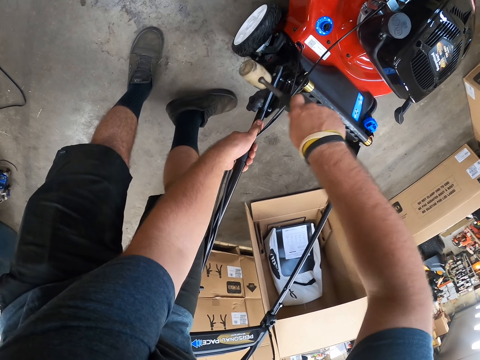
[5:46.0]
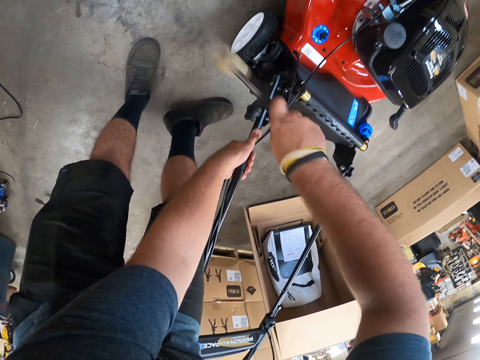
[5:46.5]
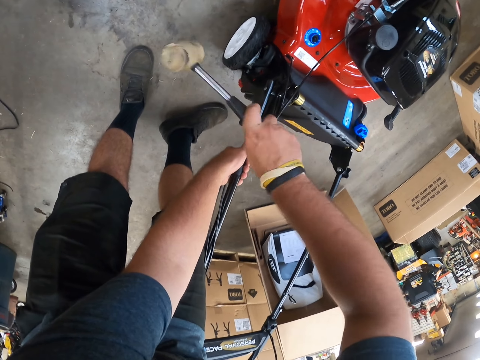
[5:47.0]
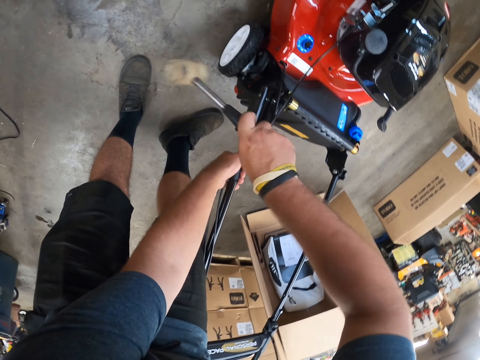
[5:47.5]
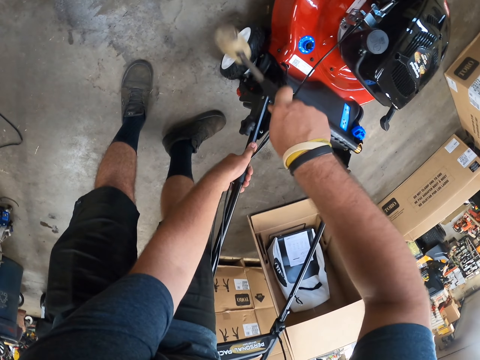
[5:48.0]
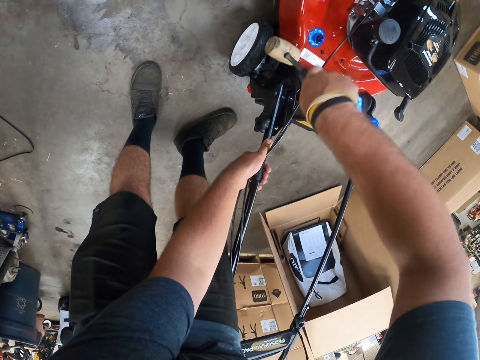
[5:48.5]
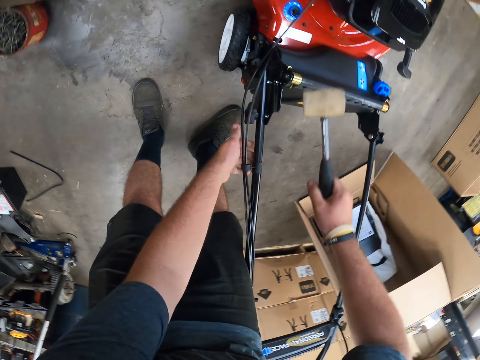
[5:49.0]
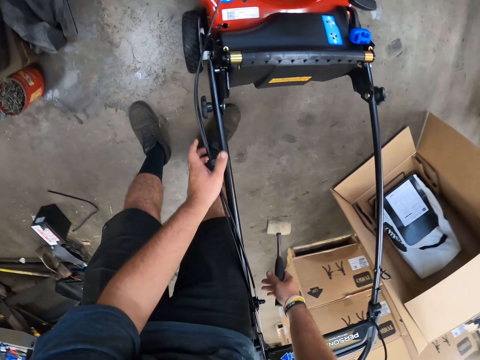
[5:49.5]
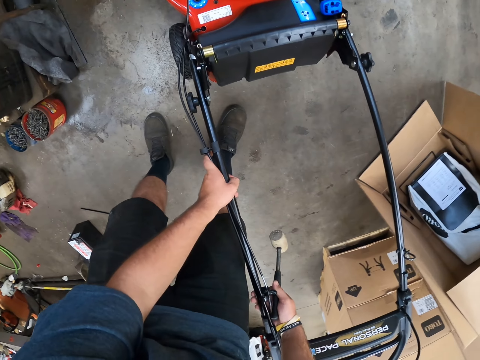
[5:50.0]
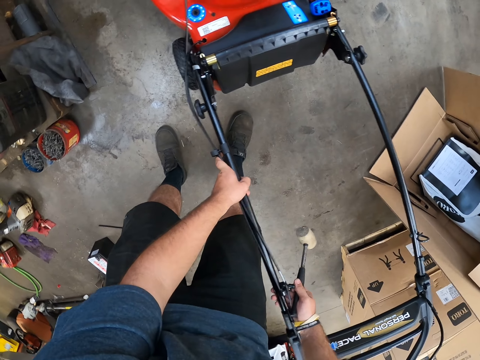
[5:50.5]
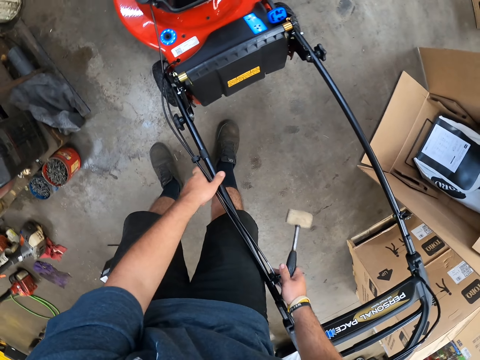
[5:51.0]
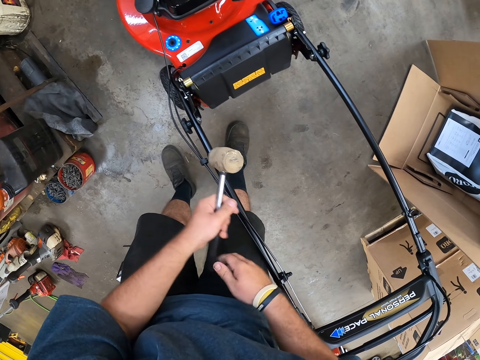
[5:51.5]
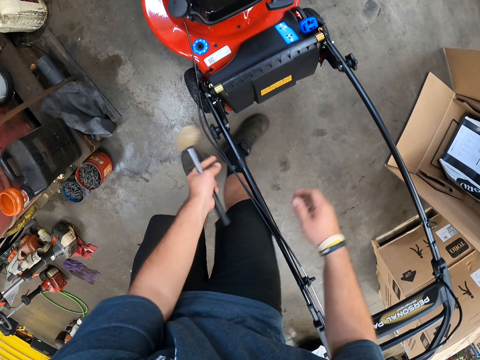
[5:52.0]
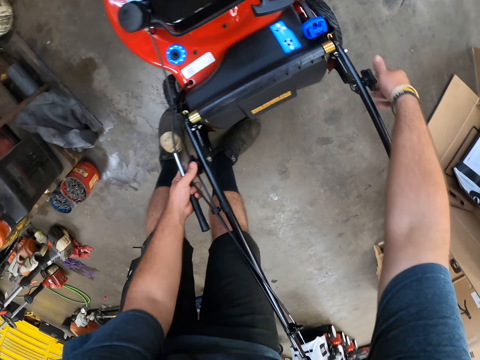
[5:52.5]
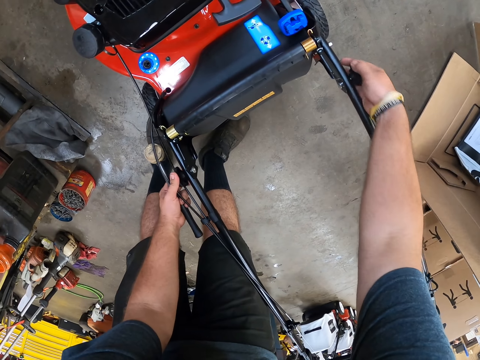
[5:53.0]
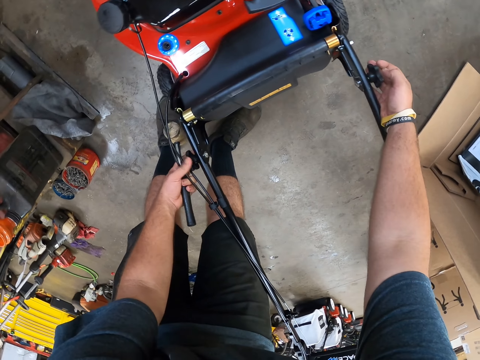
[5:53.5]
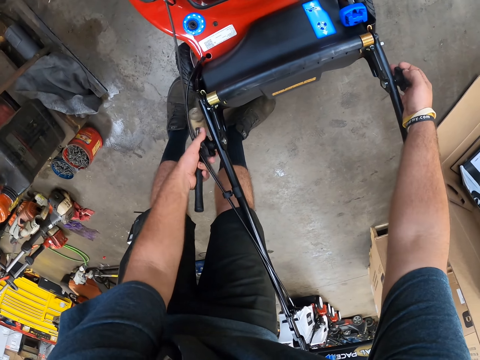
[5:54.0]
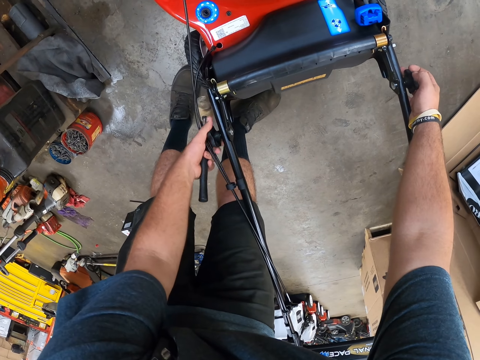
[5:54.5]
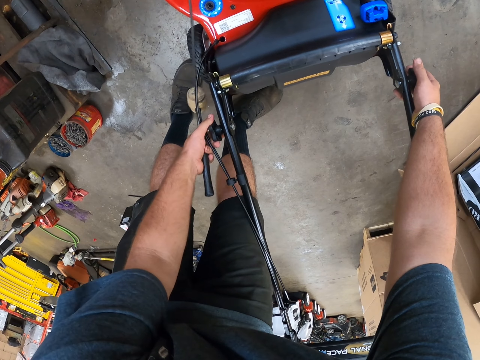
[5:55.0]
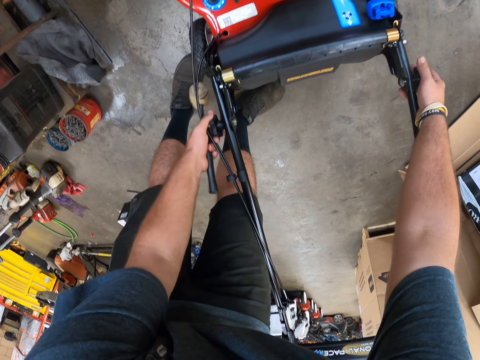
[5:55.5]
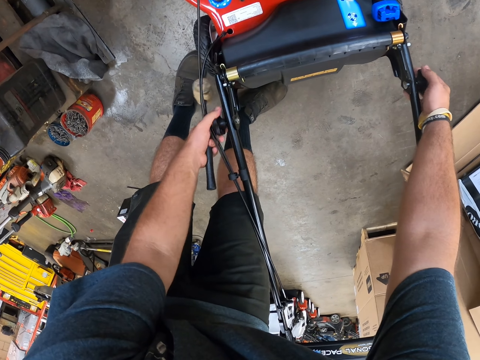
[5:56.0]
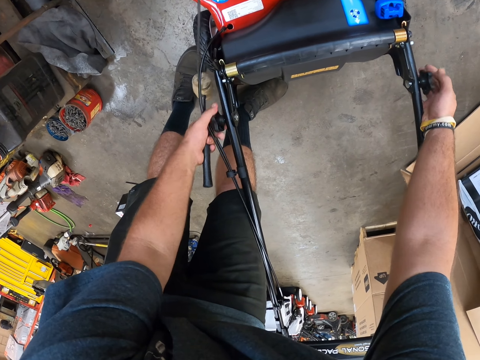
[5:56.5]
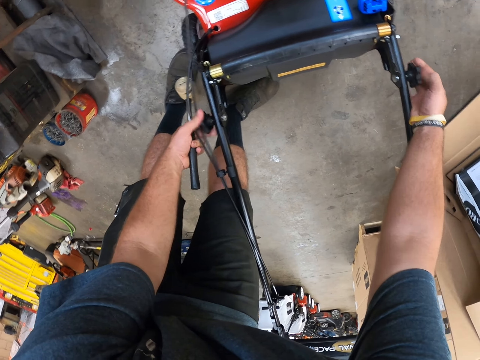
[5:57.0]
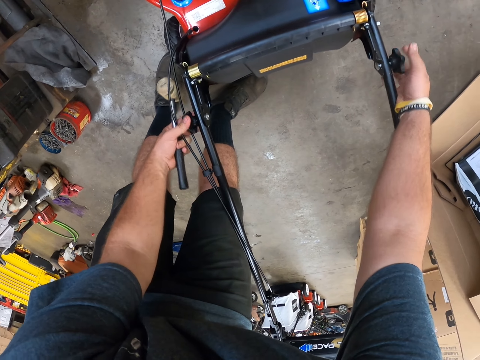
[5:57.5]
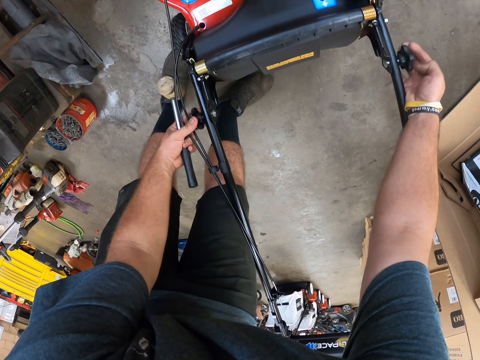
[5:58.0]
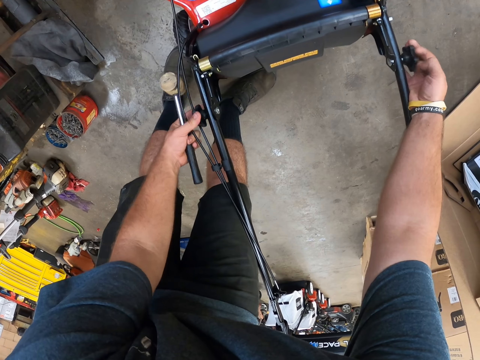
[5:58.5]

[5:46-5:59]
The camera wearer holds the lawn mower. They tighten the lawn mower knobs. They hold the mallet.

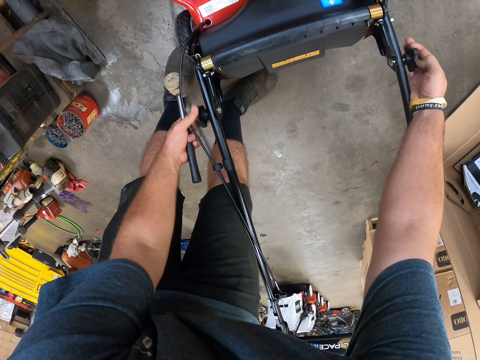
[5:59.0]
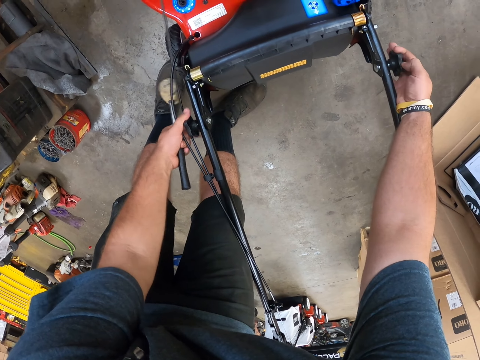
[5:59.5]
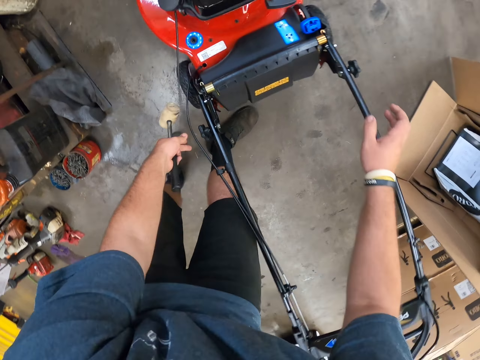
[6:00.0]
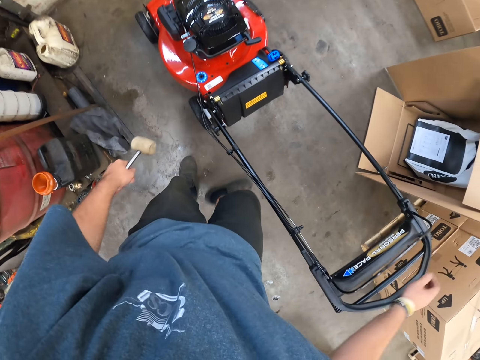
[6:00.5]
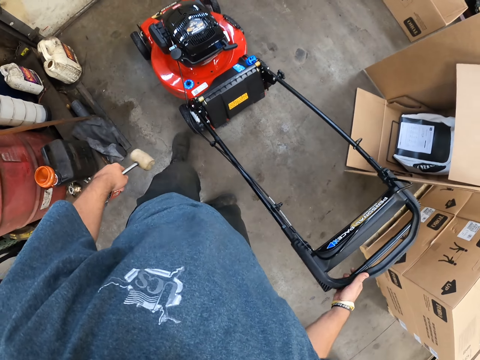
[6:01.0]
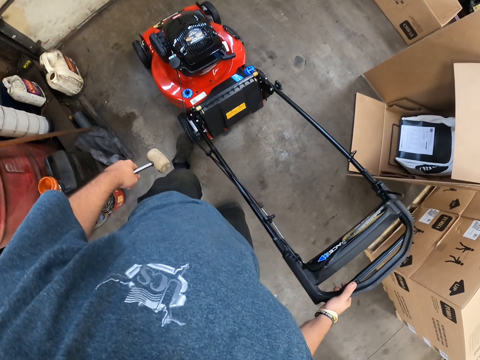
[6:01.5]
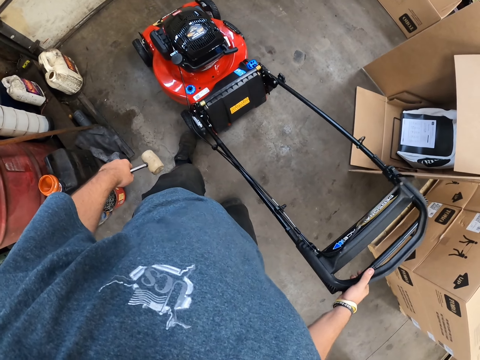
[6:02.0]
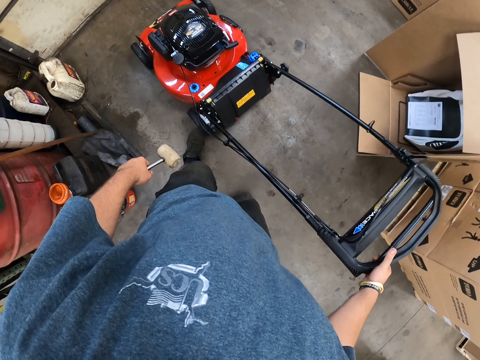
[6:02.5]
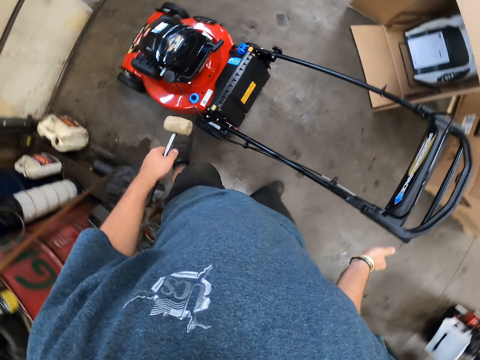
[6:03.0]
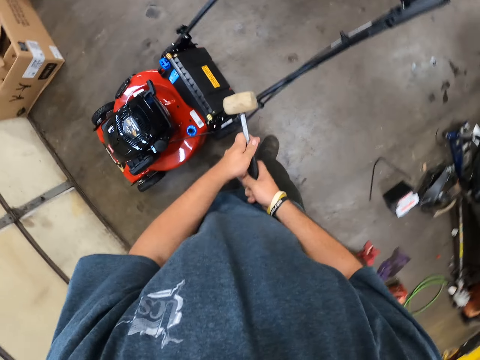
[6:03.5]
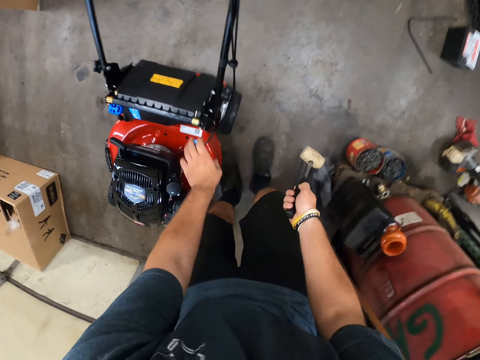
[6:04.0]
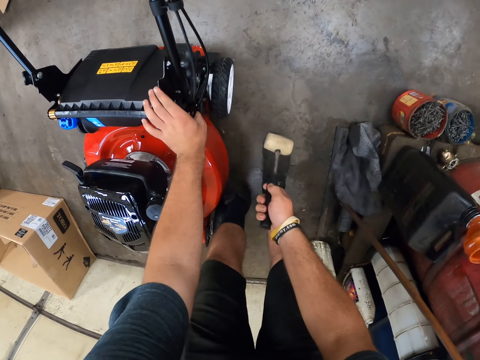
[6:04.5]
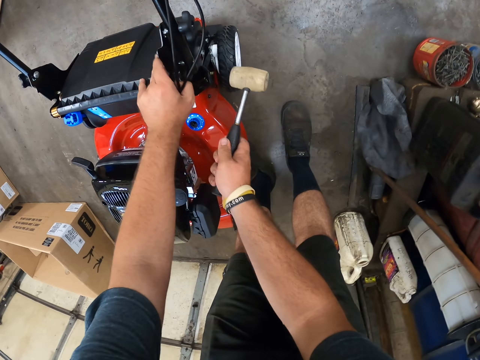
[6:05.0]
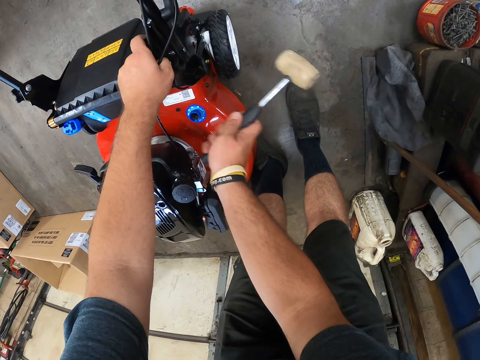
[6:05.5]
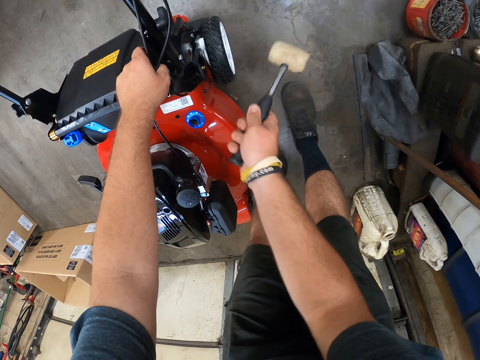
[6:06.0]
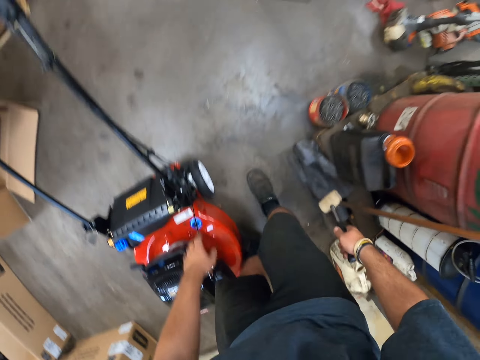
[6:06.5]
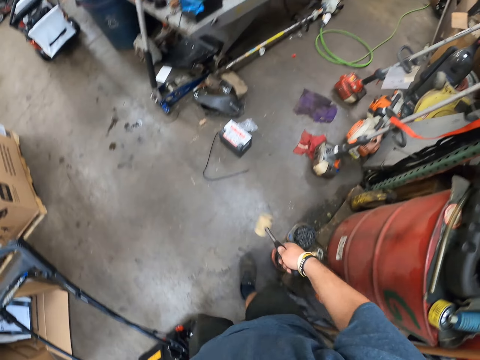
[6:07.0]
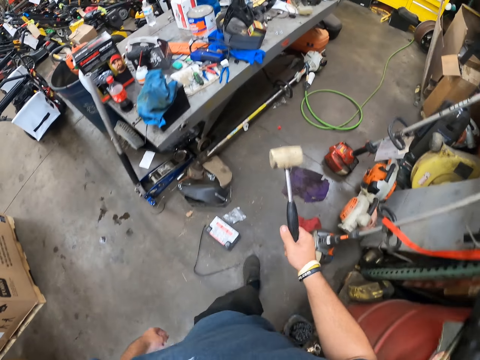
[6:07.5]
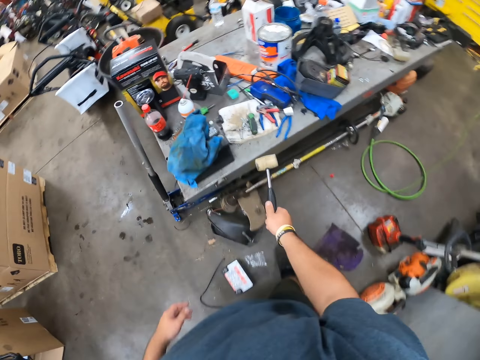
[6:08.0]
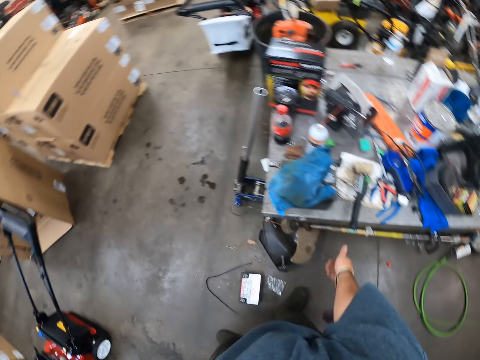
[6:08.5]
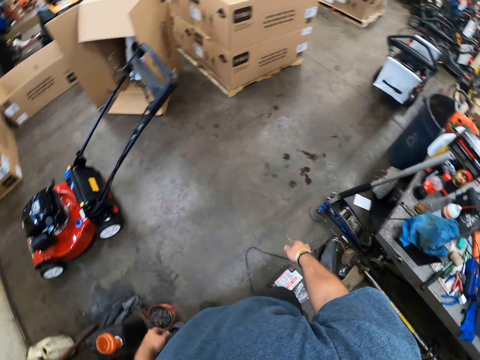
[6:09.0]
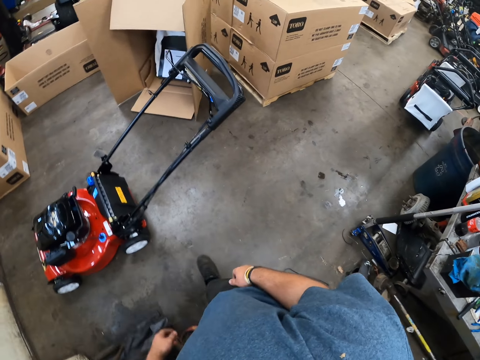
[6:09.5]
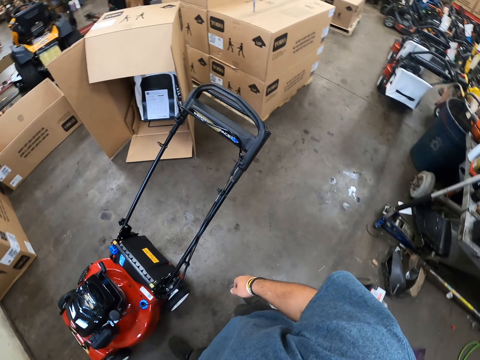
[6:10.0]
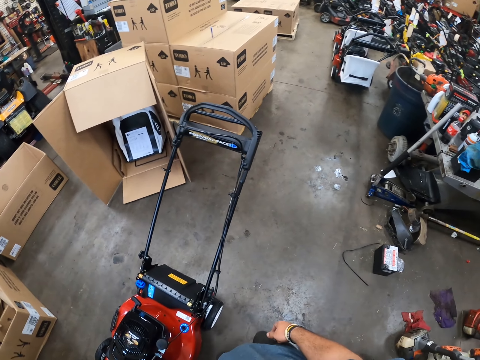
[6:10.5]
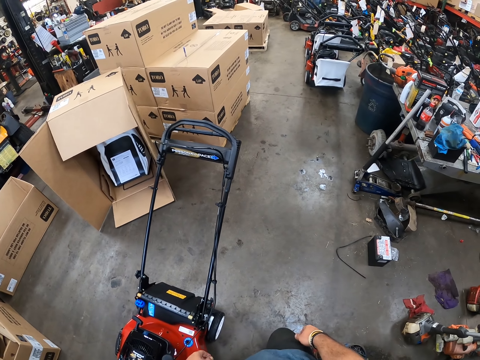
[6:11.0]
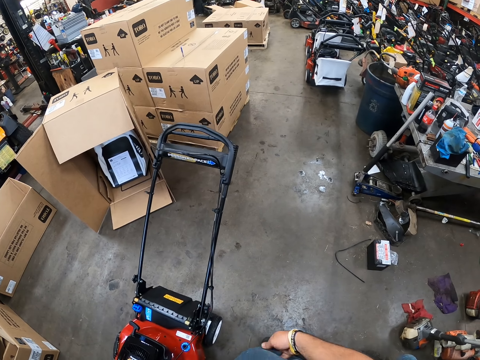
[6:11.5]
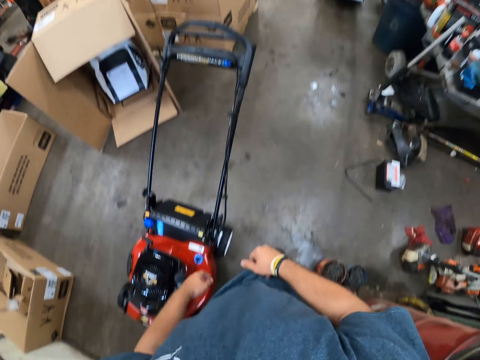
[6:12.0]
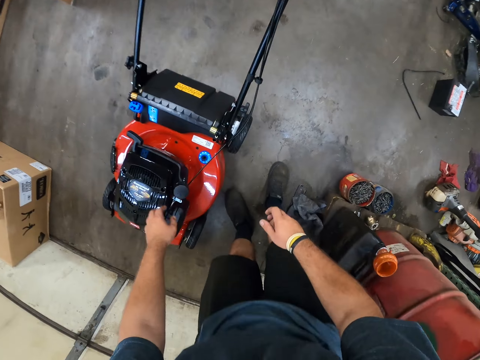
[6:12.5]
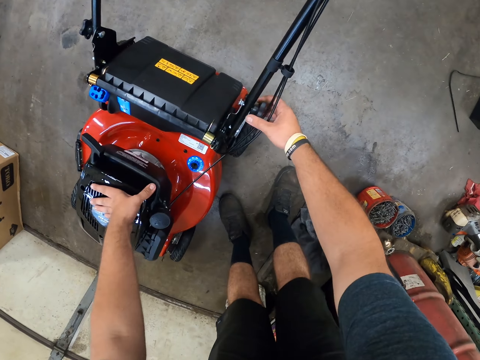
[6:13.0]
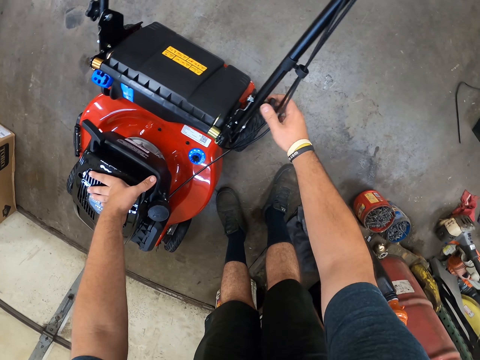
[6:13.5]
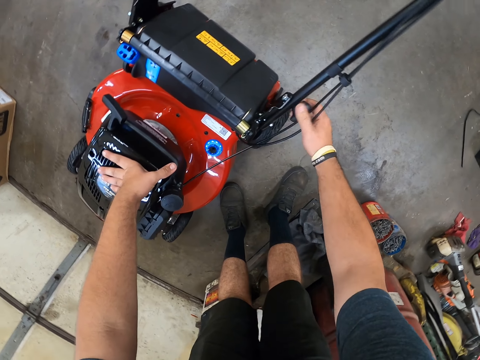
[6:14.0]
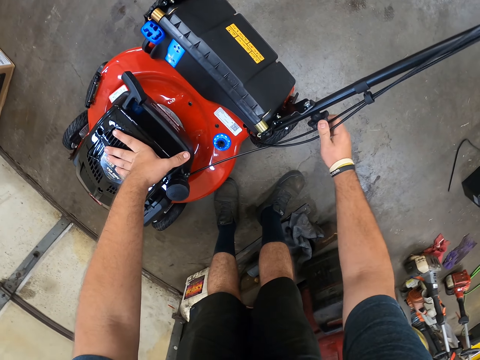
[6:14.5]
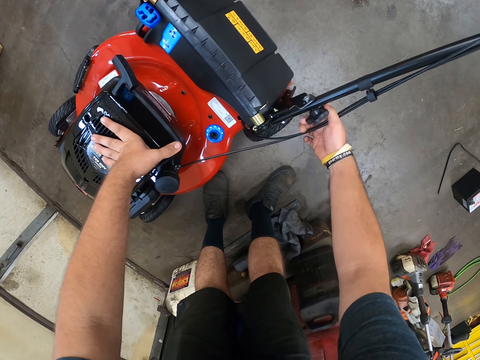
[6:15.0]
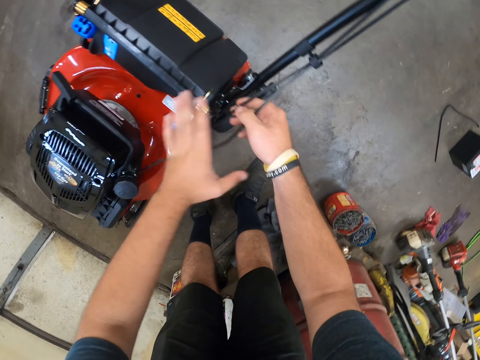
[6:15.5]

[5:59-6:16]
The camera wearer shakes the lawn mower. They hold the mallet. They hold a lawn mower starter. They hit the lawn mower knobs with the mallet. They hold the mallet. They walk towards the table. They place the hammer on the table. They walk around and look around. They touch the lawn mower. They tighten the screw with their hand.
